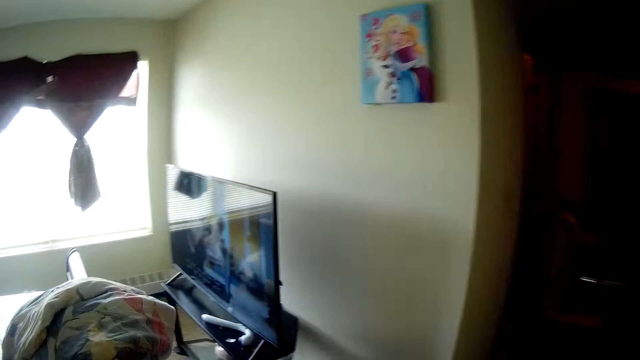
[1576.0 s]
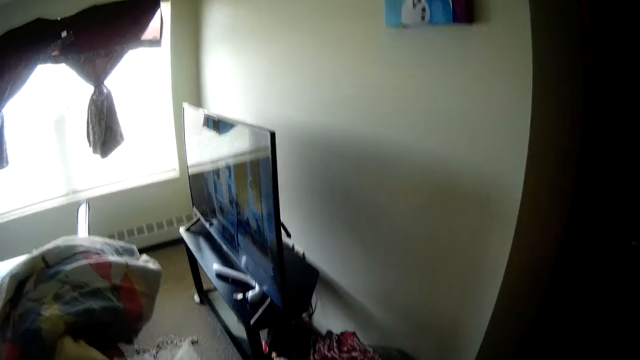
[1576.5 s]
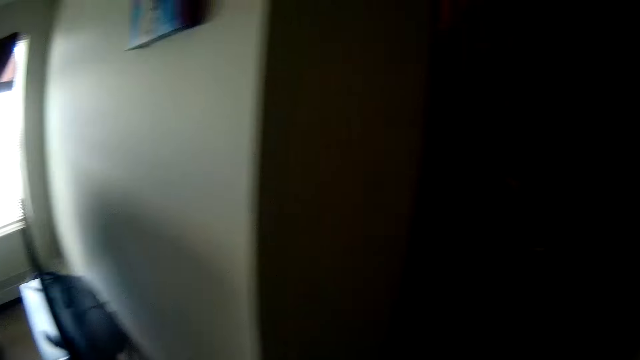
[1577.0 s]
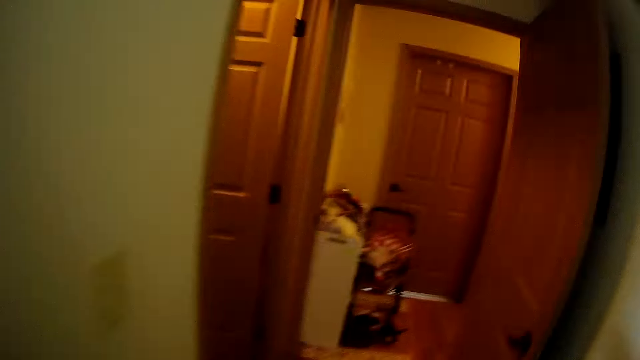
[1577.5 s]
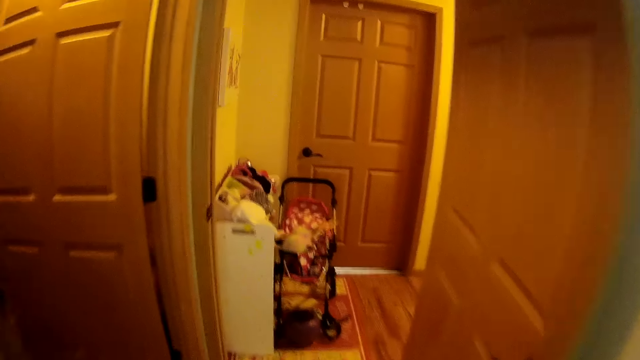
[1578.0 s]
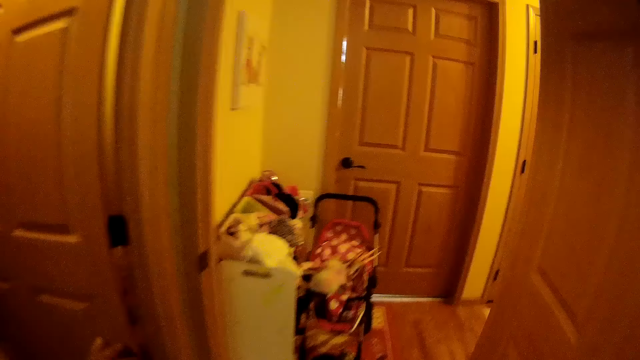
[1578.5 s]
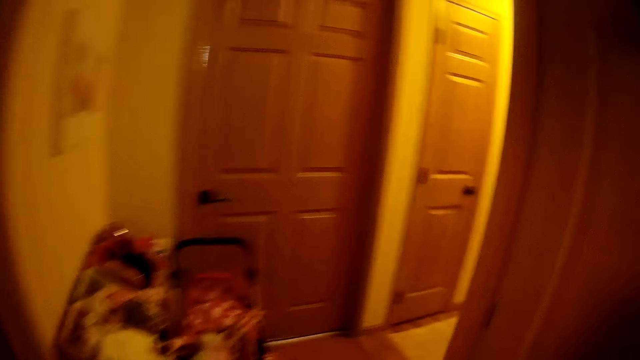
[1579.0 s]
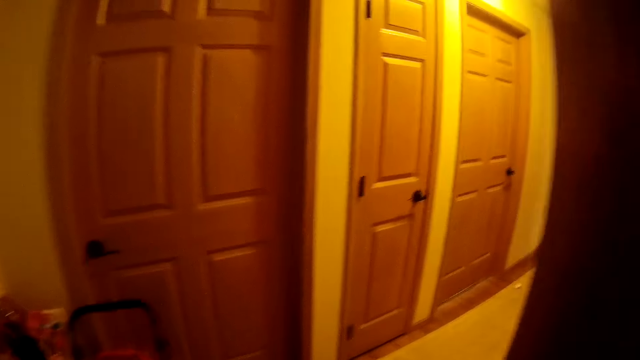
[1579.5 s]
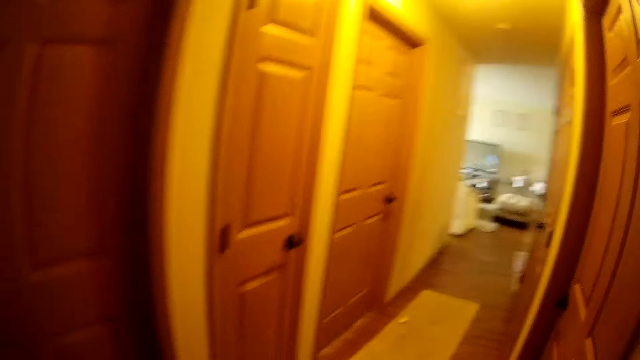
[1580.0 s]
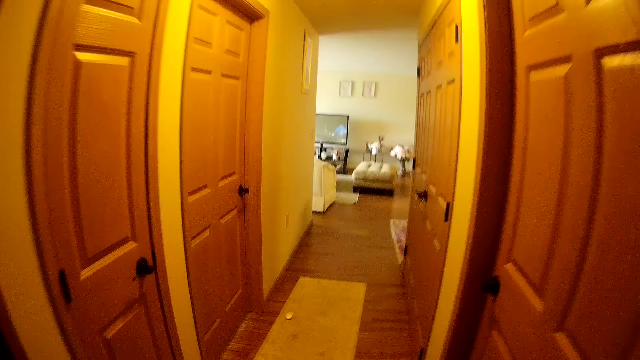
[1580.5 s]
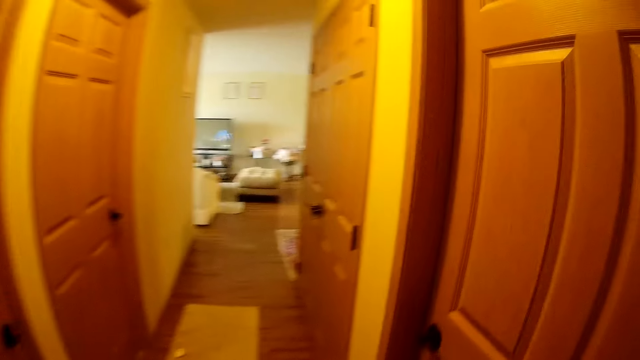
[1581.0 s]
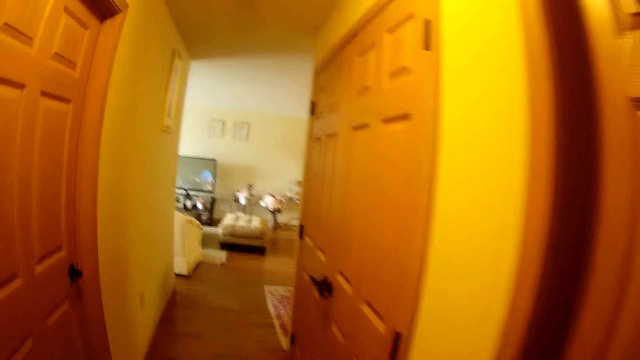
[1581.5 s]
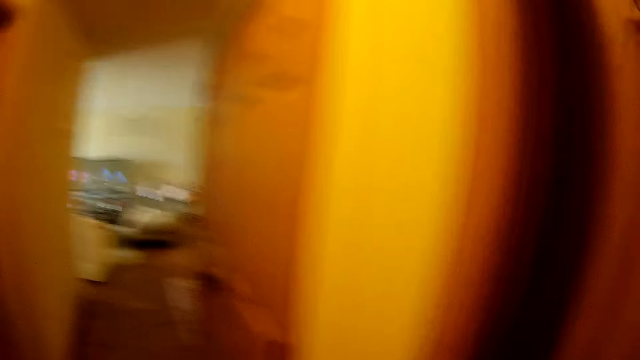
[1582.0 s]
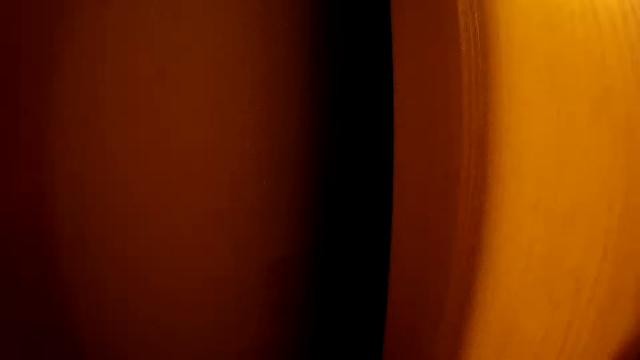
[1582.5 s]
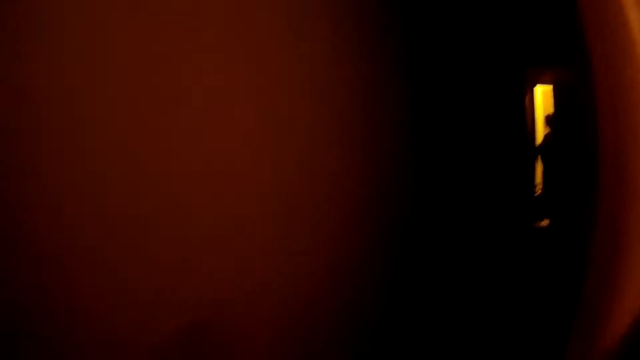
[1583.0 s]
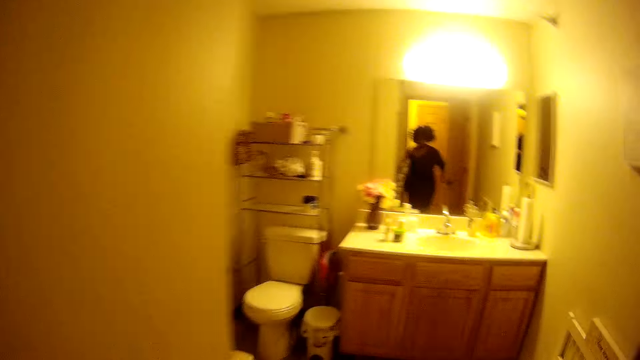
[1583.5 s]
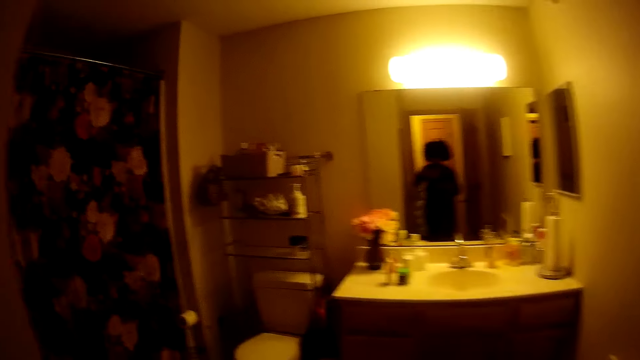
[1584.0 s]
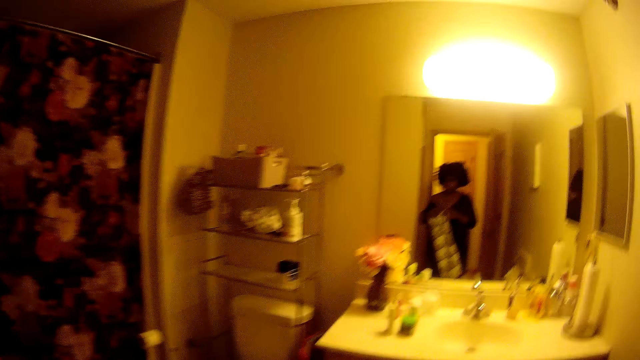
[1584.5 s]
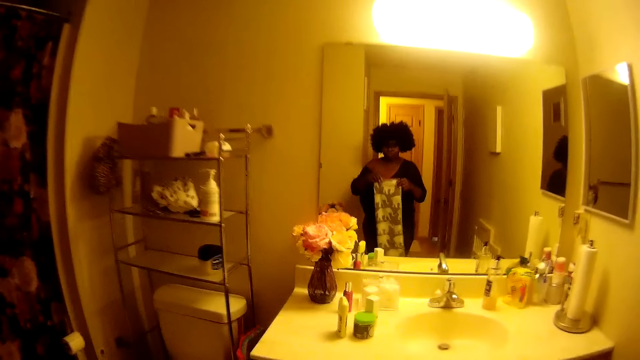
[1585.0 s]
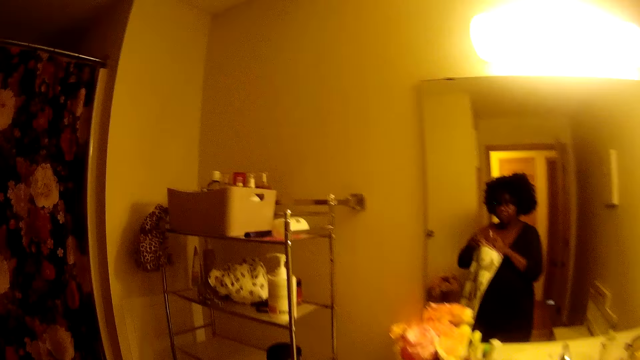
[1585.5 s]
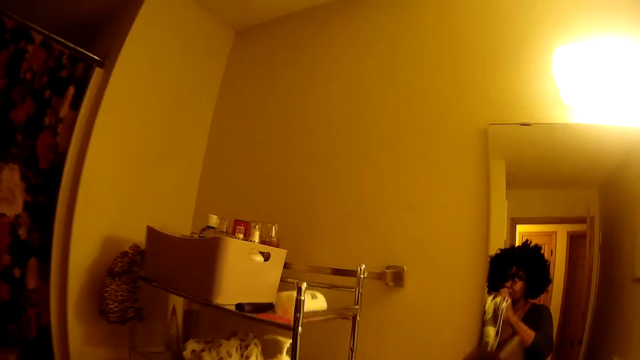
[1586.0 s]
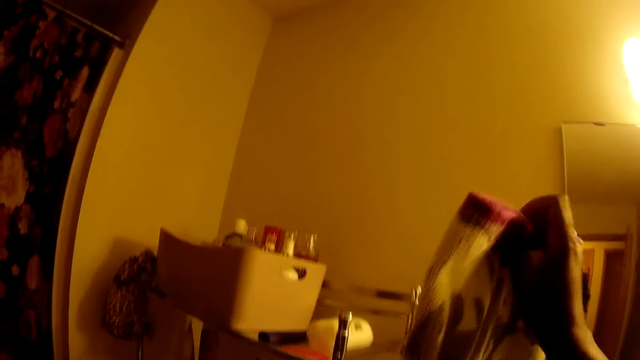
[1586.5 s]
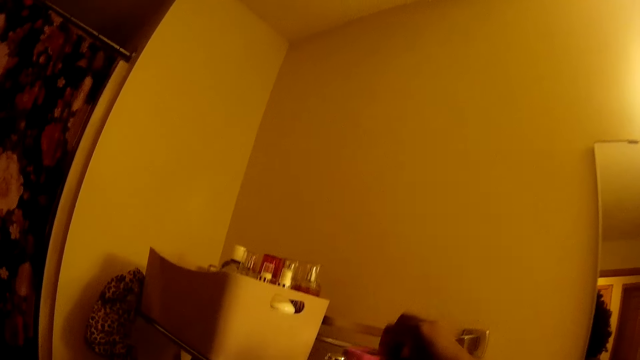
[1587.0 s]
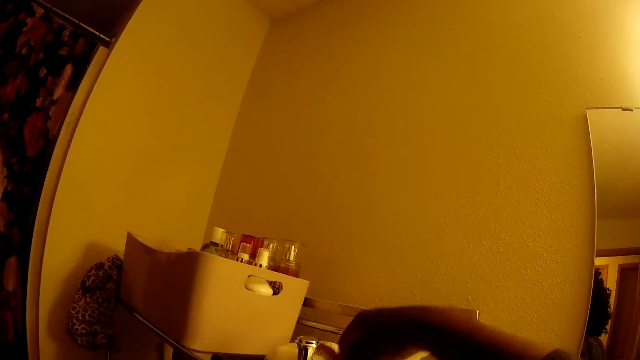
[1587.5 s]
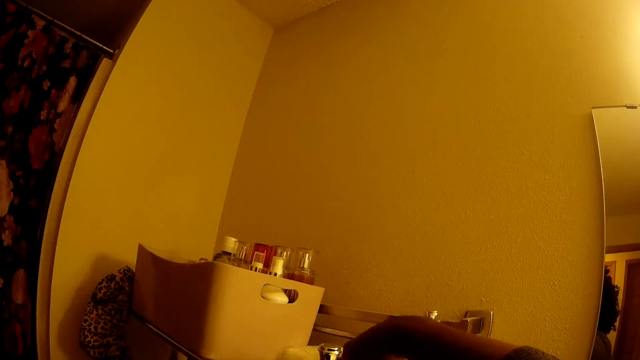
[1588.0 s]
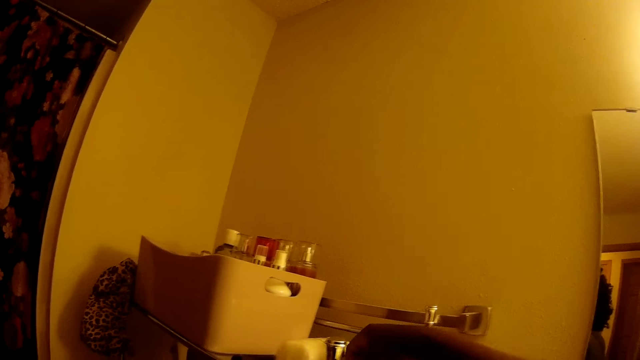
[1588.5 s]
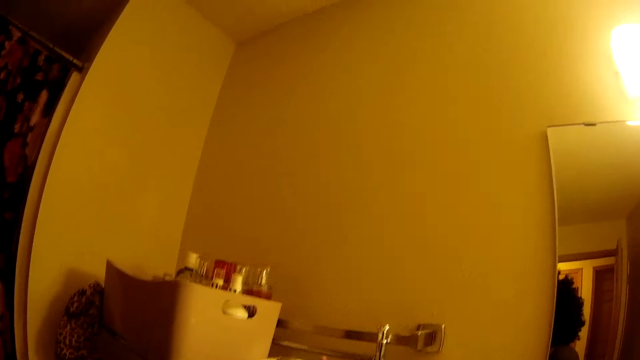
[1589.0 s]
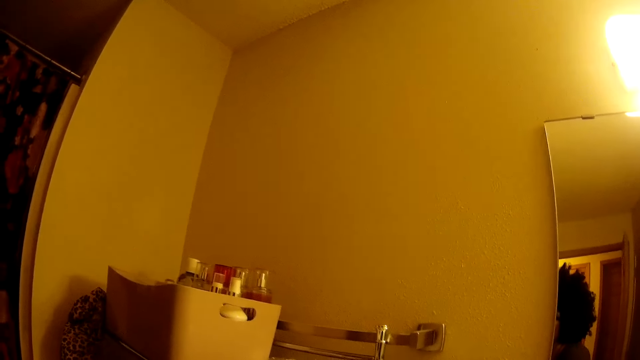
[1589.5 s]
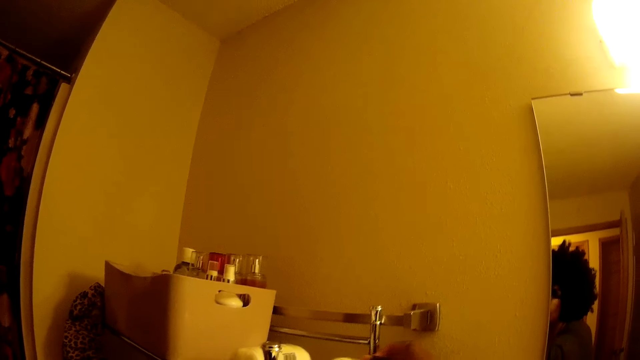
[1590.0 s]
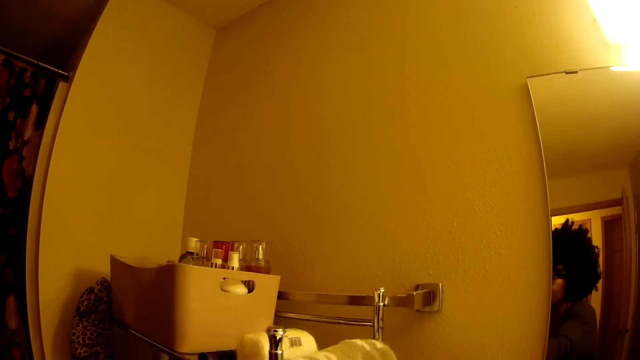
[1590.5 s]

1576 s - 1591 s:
The camera wearer leaves the bedroom. She walks through the hallway to a bathroom. She enters the washroom. She opens a door with her left hand. She switches off the lights. She puts on the switch on the wall with her right hand. She places the towel on a rack.

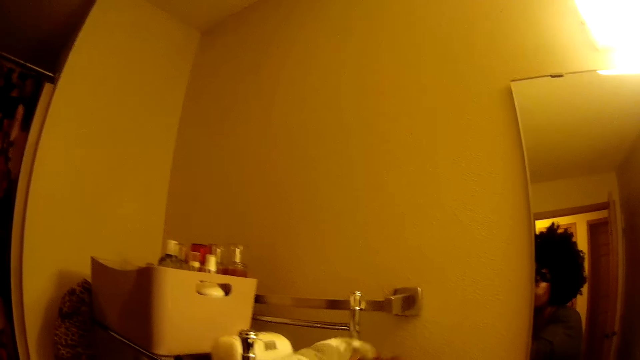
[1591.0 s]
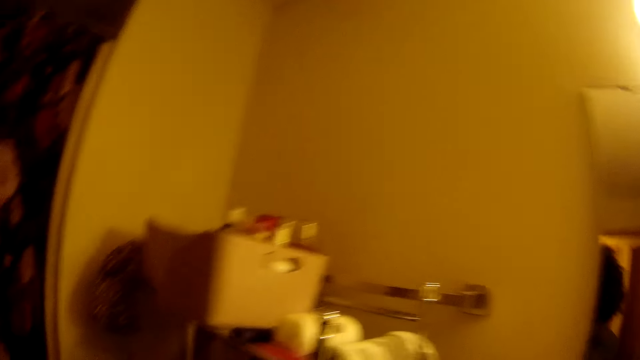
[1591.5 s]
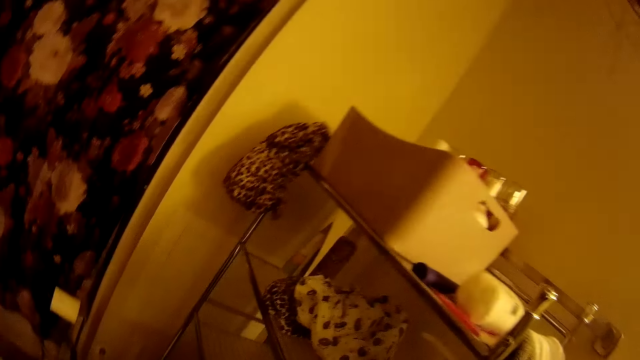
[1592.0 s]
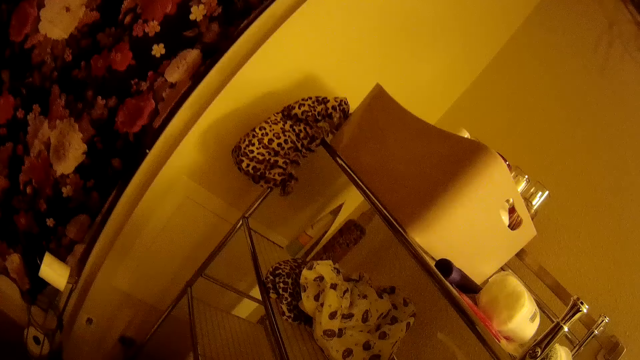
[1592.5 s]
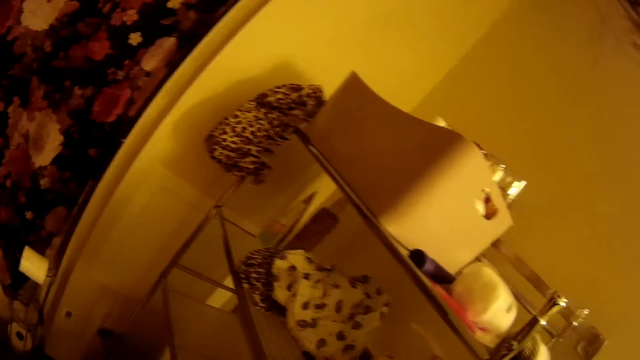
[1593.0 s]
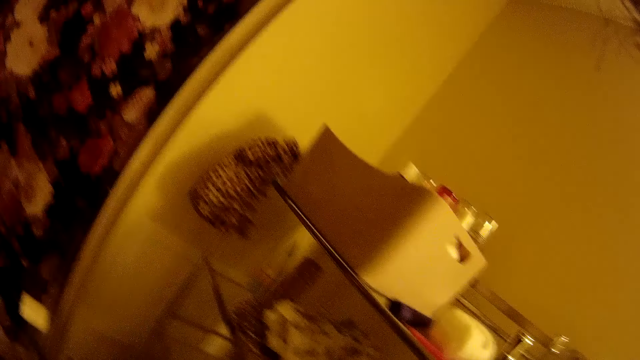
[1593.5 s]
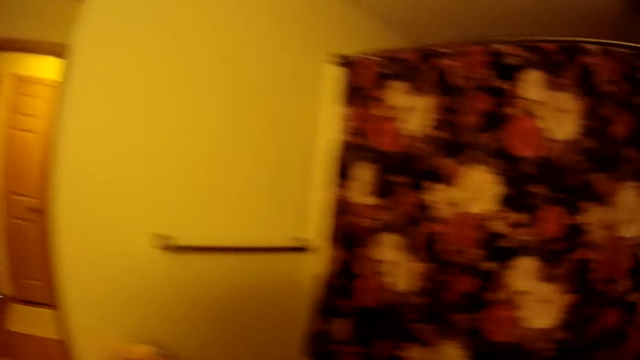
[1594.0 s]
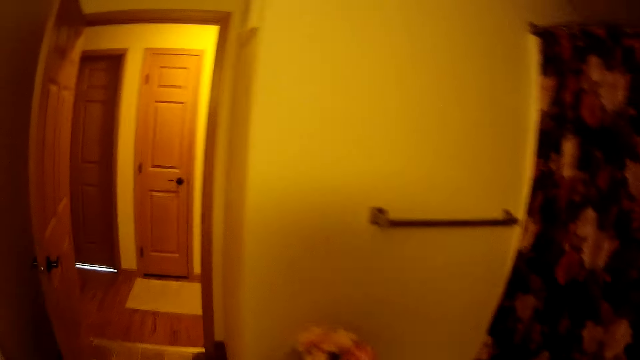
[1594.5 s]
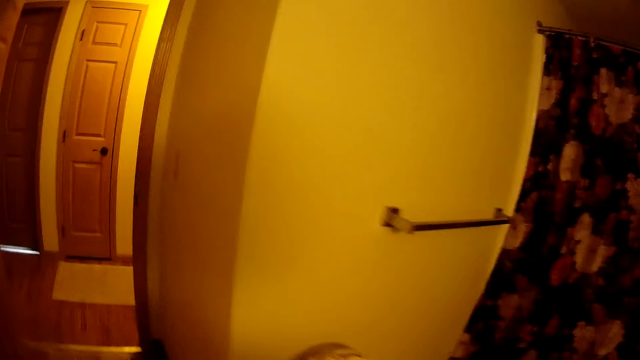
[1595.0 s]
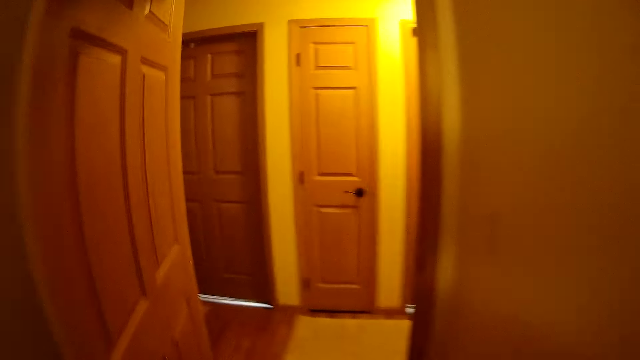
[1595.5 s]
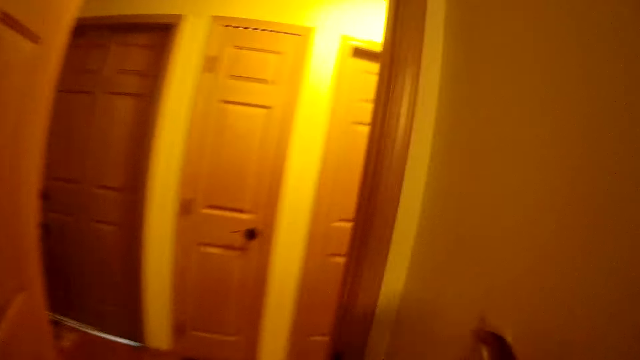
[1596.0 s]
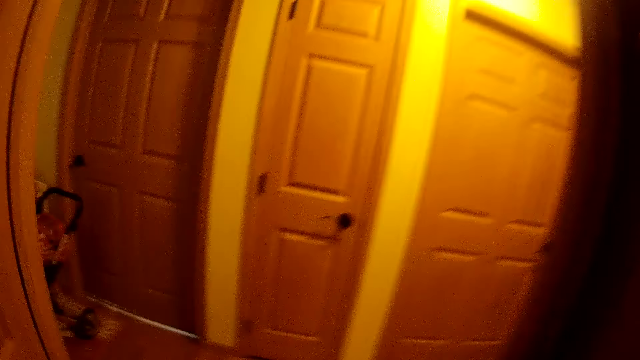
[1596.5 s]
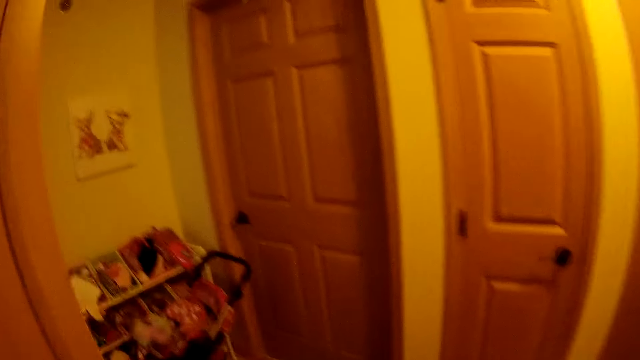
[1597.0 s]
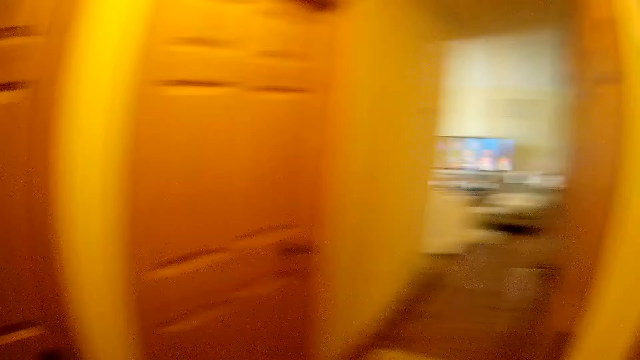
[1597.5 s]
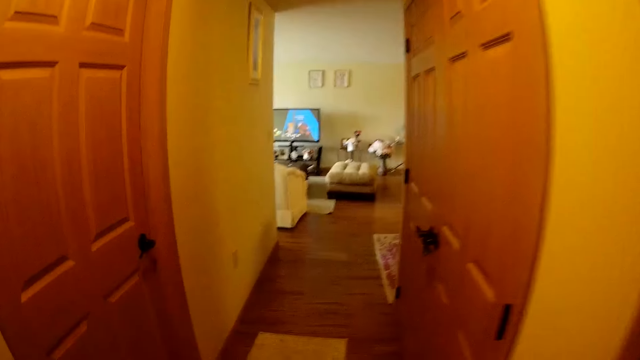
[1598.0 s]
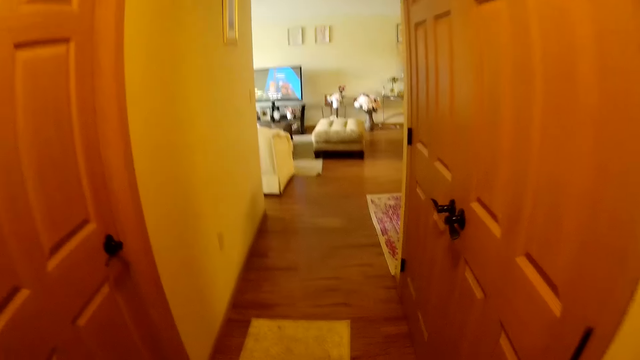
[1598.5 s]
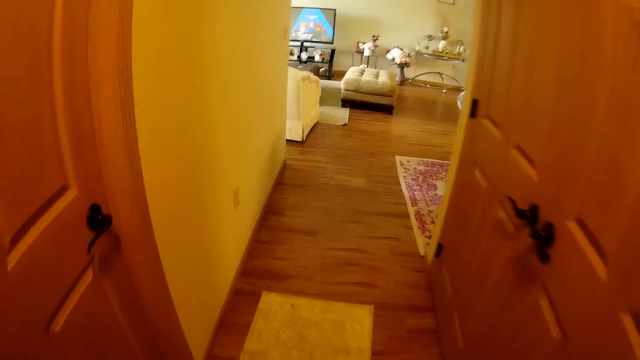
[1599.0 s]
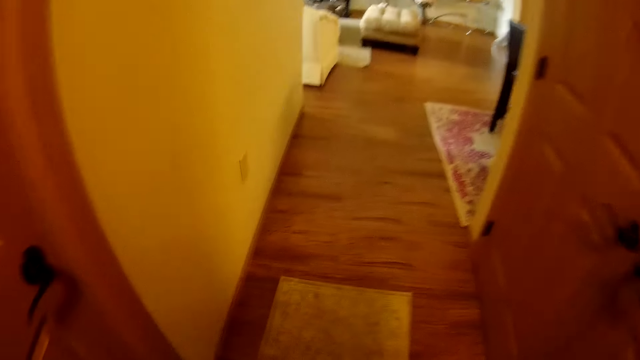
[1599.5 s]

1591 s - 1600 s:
The camera wearer puts off the switch on a wall with her right hand. She leaves the washroom.
